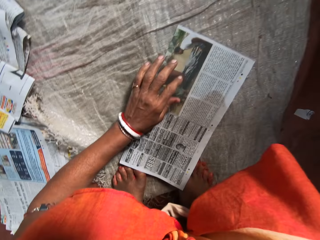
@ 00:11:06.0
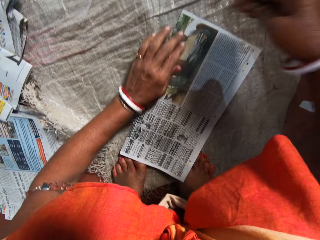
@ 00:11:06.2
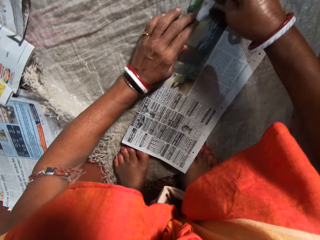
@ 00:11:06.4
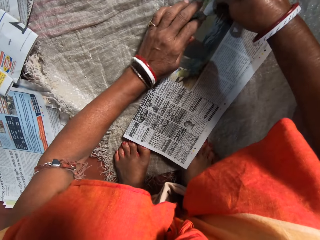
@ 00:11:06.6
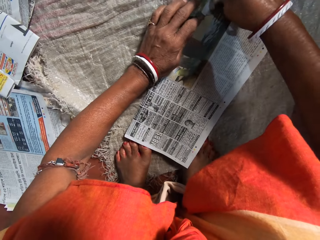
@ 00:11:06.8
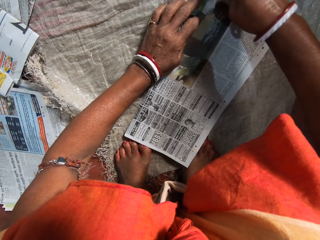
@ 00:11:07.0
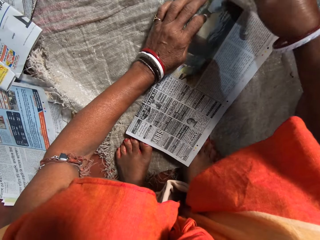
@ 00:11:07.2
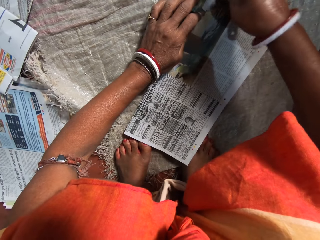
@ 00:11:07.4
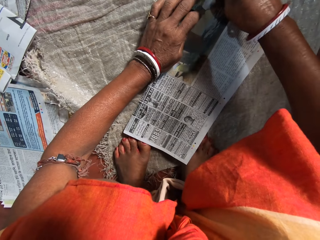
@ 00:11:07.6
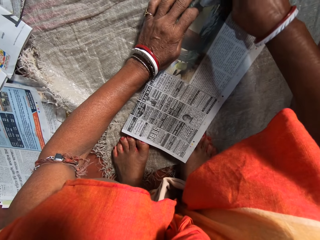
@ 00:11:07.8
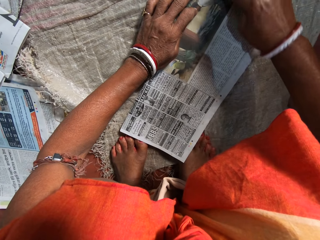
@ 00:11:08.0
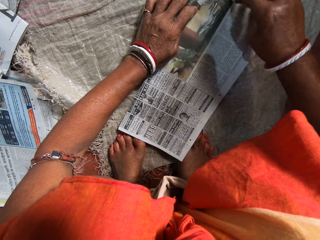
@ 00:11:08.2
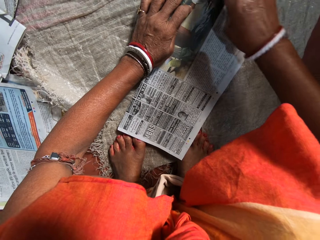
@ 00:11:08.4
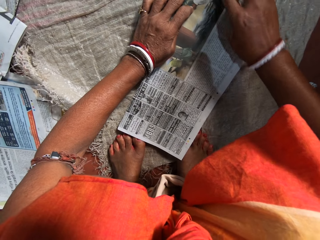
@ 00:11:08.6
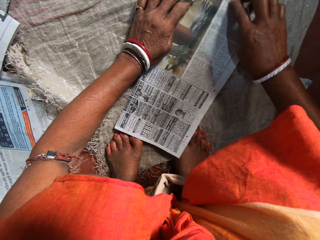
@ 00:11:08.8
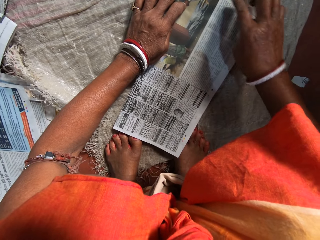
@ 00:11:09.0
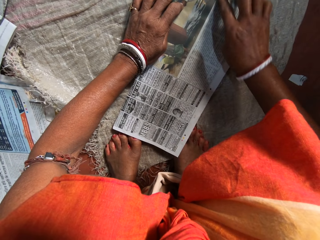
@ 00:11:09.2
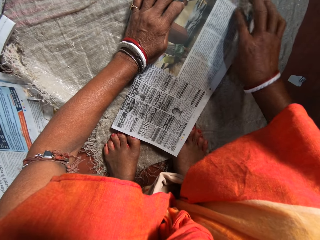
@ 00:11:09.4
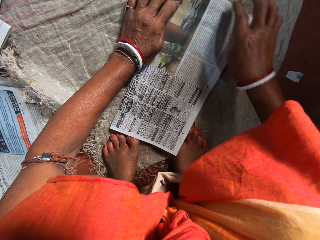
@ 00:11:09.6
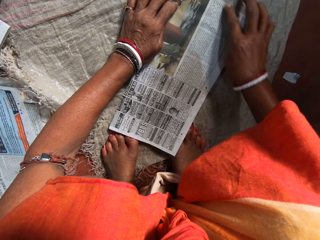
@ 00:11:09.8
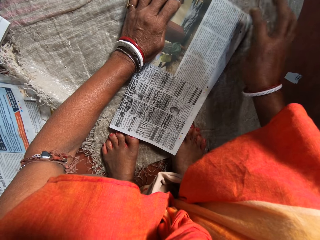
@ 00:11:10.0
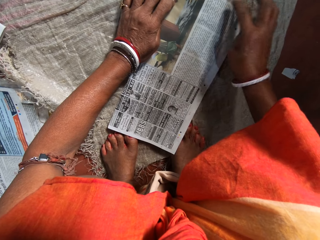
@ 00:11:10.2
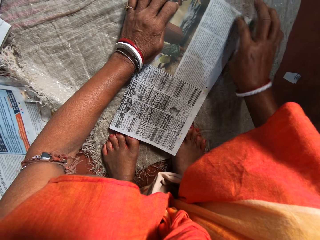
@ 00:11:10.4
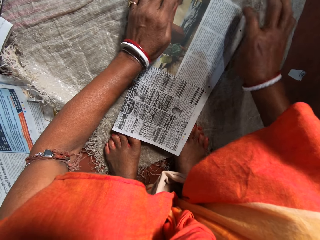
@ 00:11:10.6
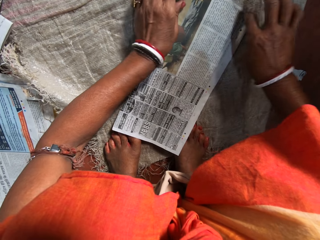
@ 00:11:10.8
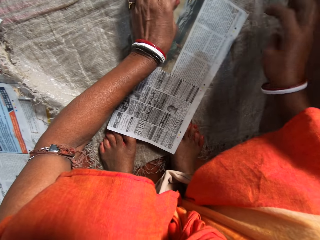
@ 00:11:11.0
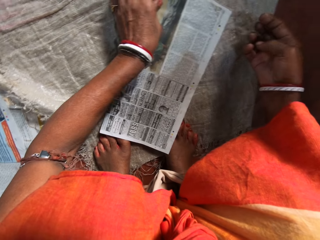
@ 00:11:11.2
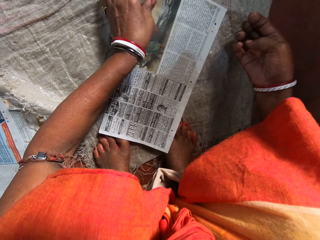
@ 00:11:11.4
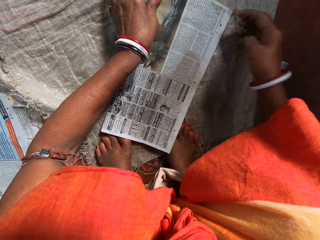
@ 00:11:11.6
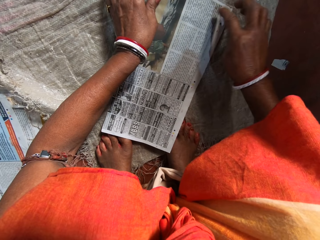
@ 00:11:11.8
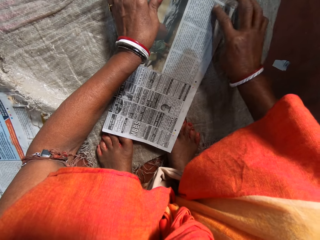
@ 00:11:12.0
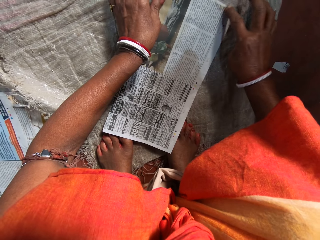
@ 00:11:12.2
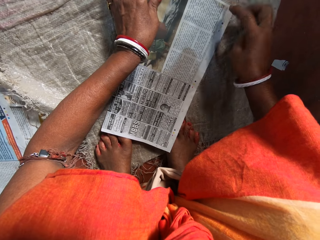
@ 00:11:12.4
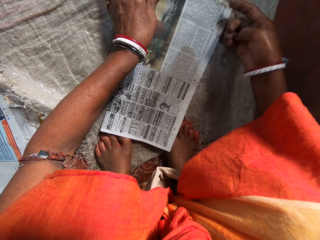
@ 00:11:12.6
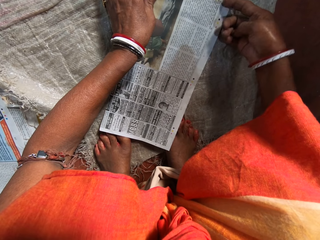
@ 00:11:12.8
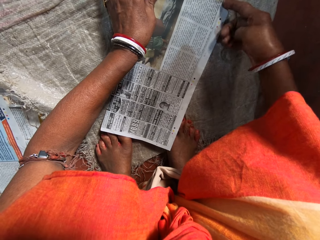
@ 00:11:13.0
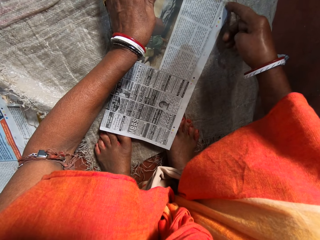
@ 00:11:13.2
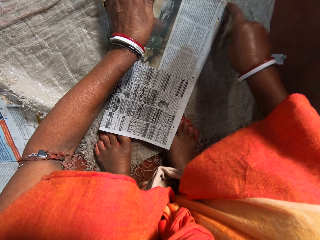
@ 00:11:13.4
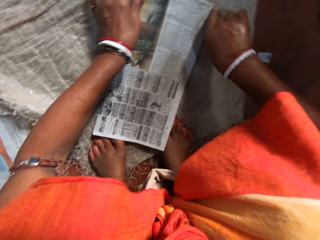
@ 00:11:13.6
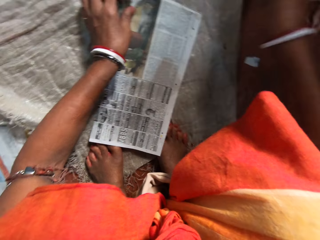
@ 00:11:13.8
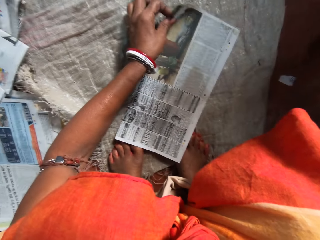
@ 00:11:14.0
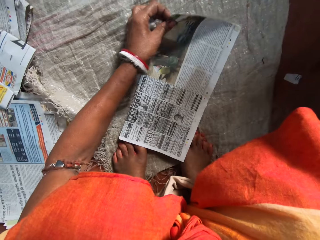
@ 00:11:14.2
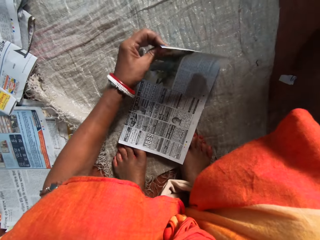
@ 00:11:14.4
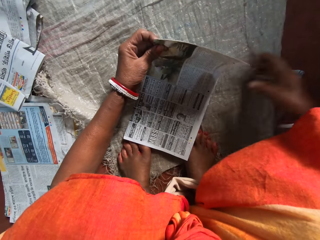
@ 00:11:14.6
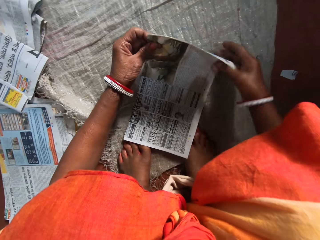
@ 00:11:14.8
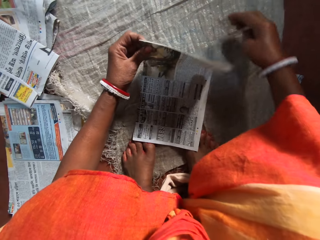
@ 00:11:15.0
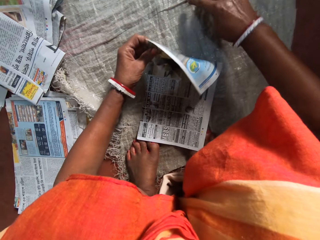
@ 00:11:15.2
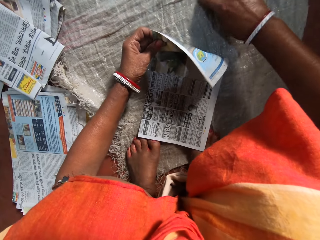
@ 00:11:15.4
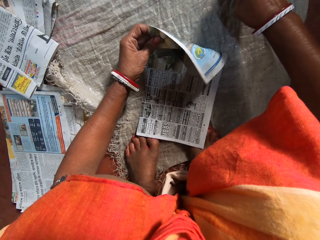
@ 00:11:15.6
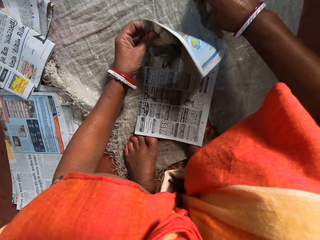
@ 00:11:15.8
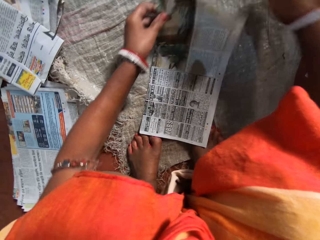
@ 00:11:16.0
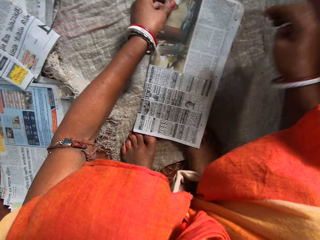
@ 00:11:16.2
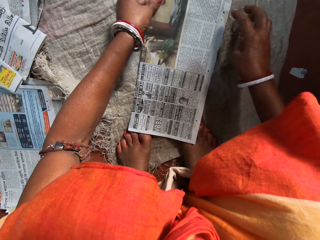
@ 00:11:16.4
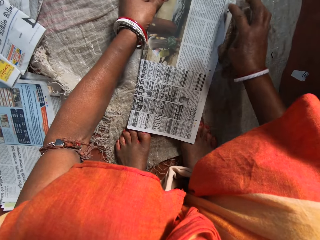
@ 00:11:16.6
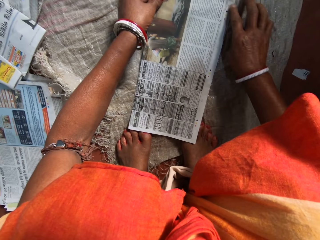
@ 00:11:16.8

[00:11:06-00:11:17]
The camera wearer stretches a hand. They apply glue on a newspaper. They pick a newspaper from the sack, bend the newspaper, and touch the sack.

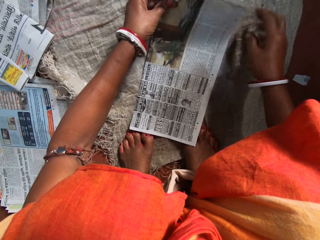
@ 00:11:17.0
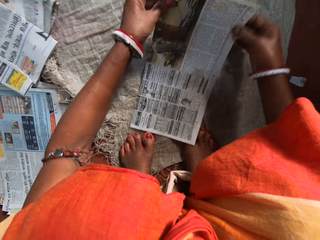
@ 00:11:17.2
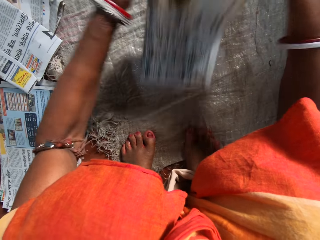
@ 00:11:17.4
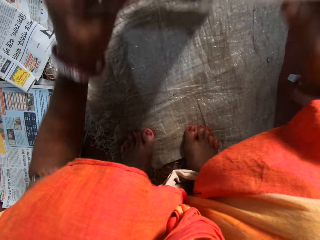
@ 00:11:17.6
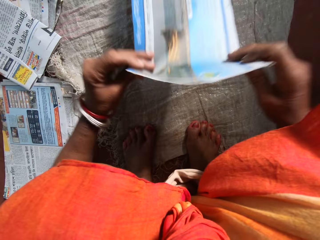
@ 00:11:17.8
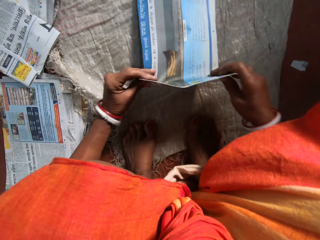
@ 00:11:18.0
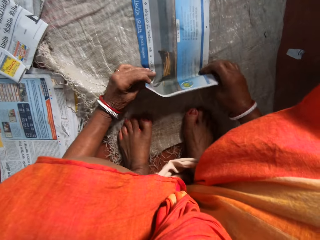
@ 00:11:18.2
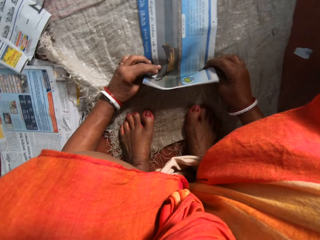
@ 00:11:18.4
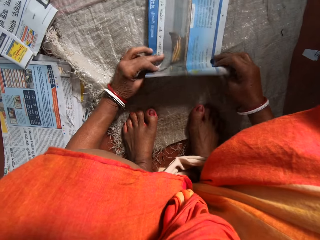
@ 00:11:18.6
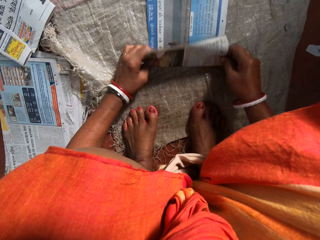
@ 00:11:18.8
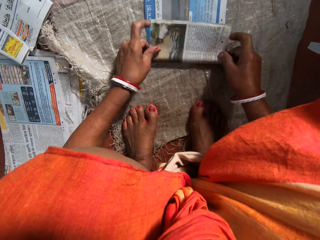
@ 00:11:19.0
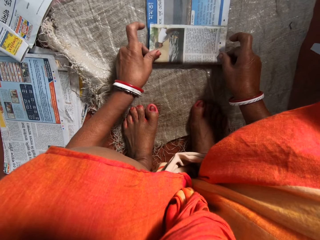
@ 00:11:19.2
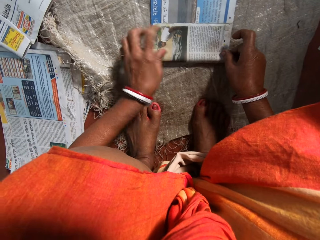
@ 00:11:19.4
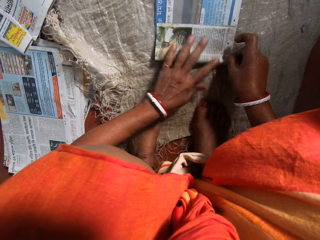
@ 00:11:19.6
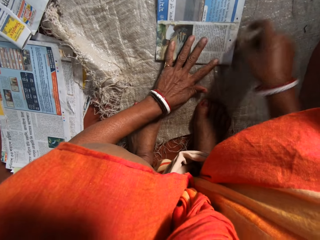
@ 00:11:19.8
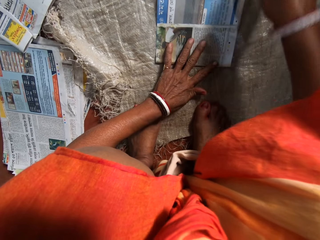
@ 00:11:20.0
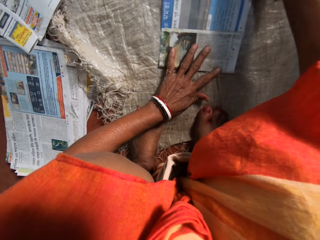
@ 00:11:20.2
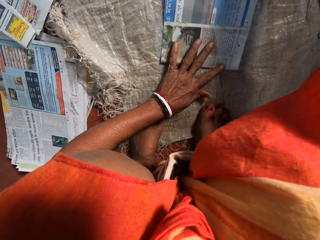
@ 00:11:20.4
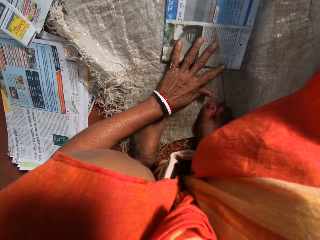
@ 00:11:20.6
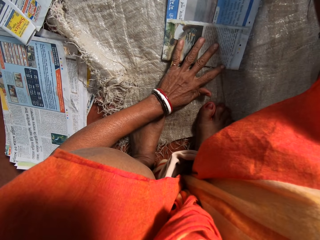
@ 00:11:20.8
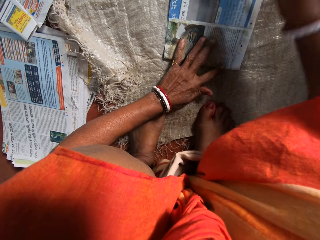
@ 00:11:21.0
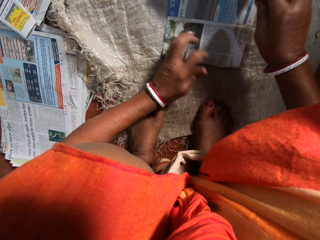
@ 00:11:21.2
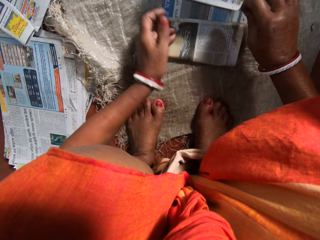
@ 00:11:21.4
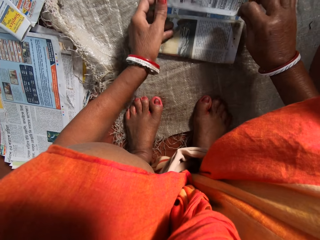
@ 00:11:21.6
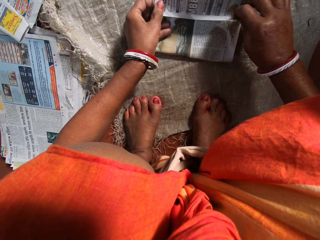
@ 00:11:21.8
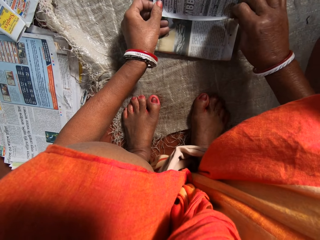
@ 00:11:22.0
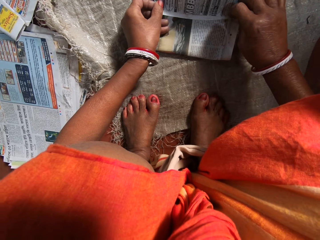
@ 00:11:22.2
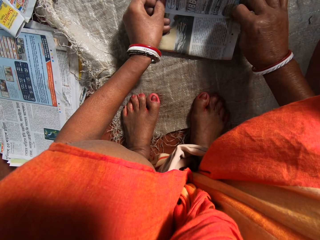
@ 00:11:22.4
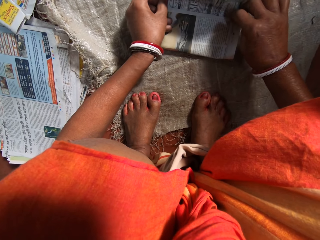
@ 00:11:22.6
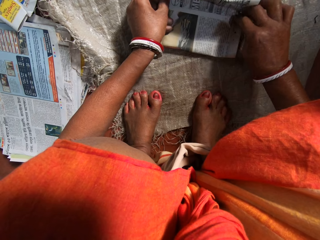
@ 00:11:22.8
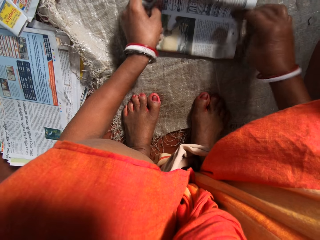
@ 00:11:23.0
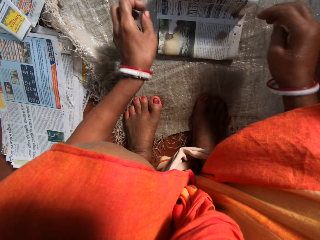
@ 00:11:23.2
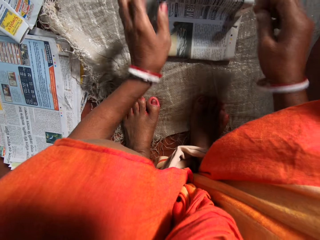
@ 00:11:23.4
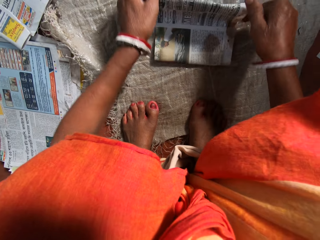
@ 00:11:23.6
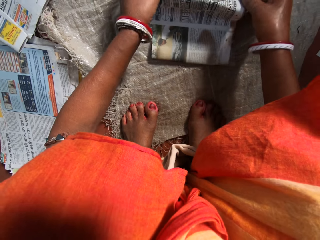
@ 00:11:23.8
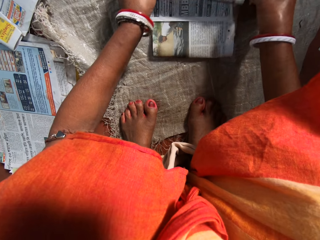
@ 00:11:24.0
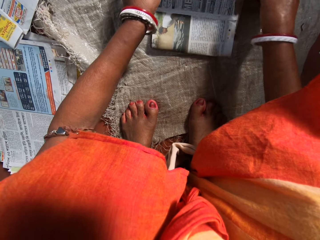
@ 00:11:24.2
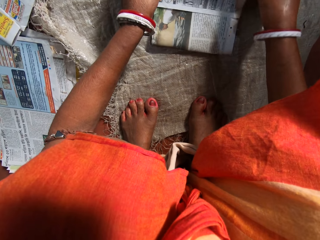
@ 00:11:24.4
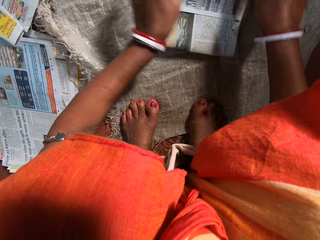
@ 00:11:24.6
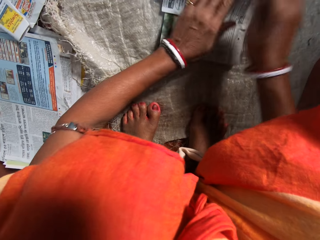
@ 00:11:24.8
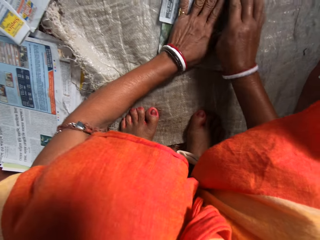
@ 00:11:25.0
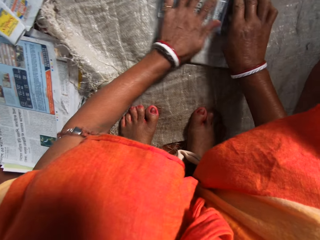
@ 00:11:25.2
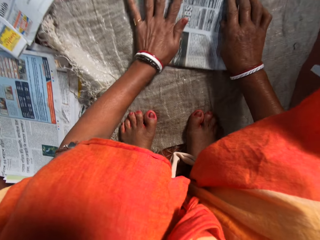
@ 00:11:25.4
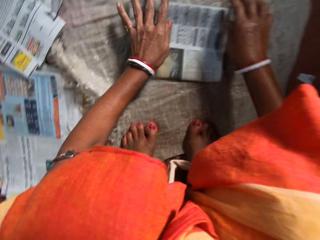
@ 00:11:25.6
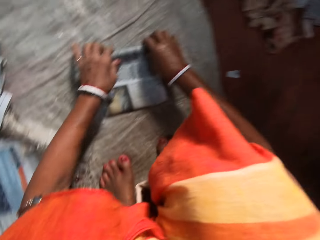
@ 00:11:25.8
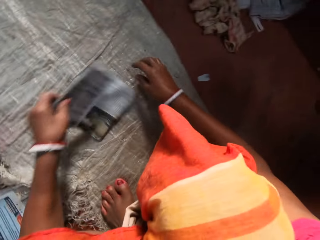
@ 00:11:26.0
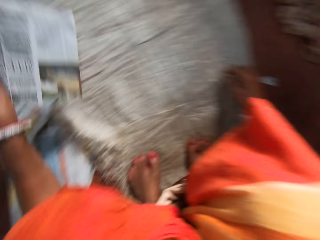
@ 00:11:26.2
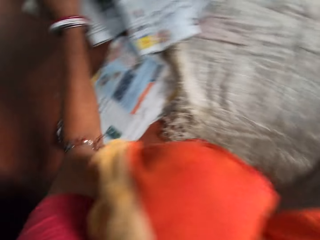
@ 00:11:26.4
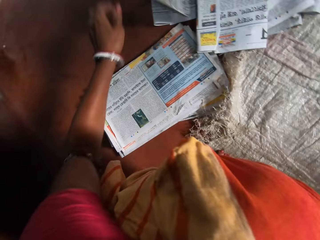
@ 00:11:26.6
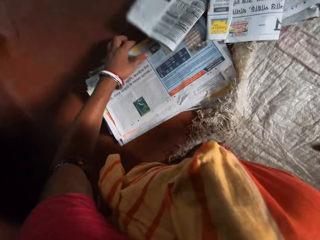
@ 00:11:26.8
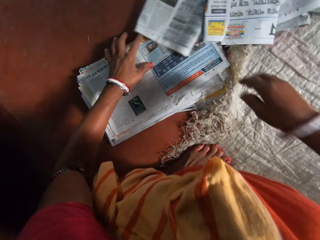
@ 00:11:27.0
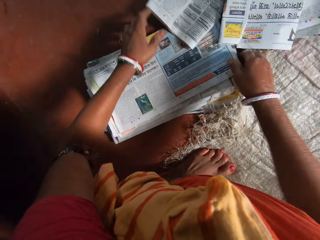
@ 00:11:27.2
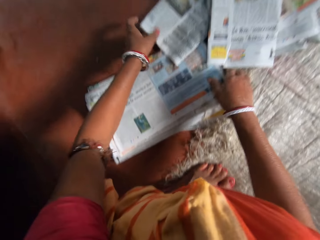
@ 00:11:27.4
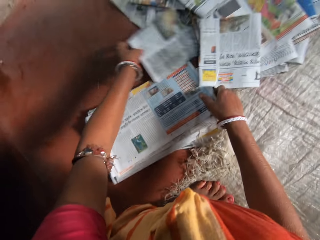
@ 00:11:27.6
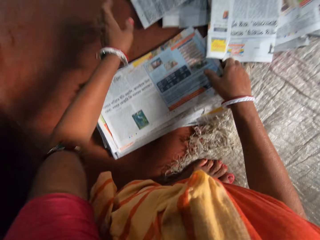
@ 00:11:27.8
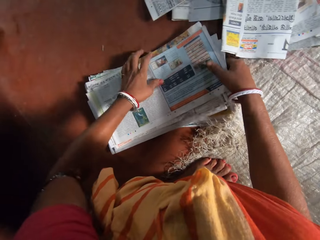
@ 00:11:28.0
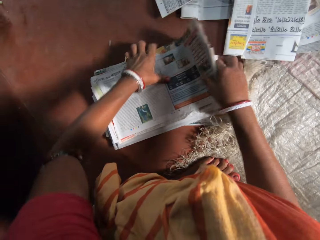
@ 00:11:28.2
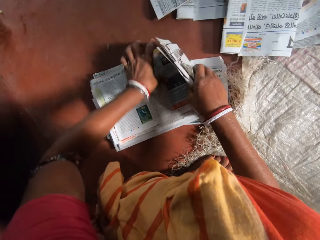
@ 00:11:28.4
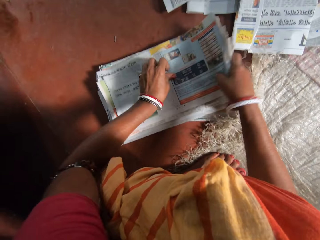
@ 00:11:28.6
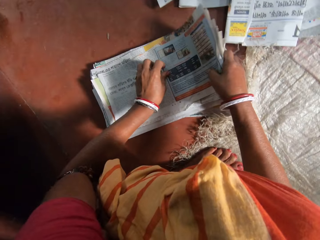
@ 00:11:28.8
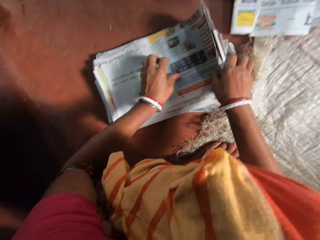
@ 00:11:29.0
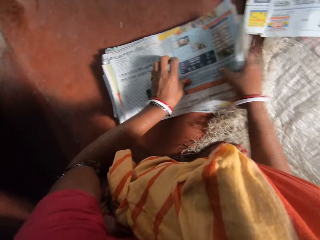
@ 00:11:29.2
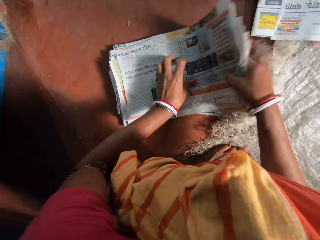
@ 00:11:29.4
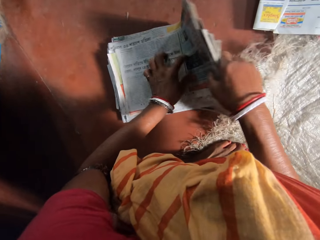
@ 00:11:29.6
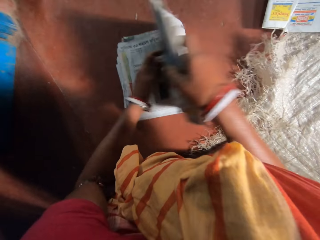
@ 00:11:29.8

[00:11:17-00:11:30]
The camera wearer applies glue on a newspaper. She turns the newspaper and places the newspaper on a sack. She folds the newspaper, places her left hand on the newspaper, and folds the newspaper. She presses the newspaper with her hands. She lifts the newspaper from the sack. She throws the newspaper on the left side, on the others. She touches the newspaper. She holds the newspapers on a floor.
